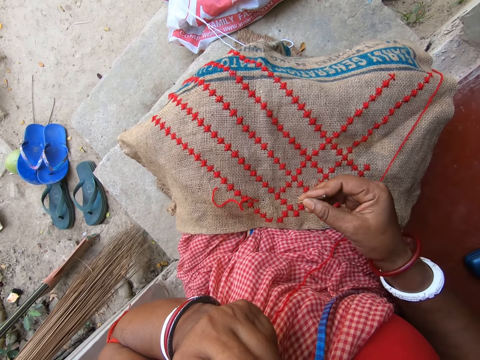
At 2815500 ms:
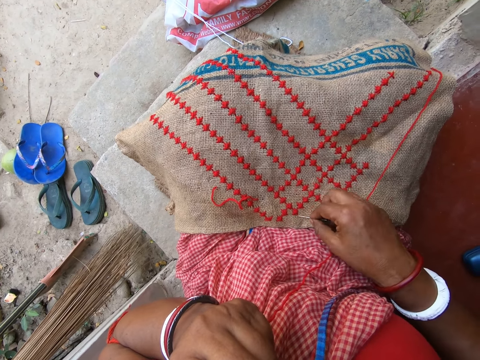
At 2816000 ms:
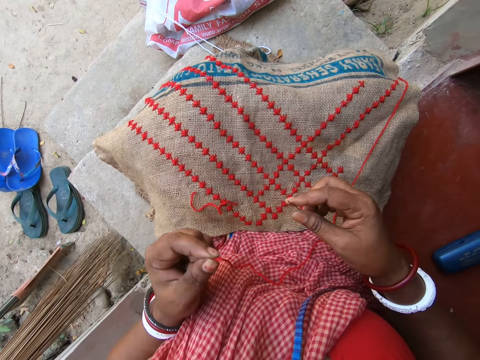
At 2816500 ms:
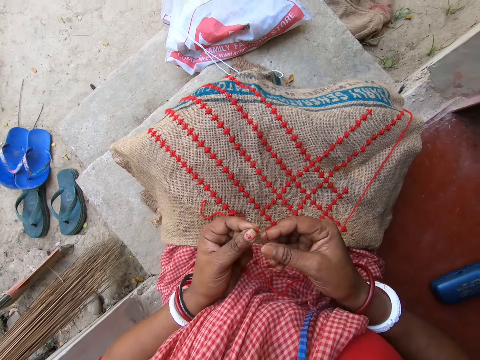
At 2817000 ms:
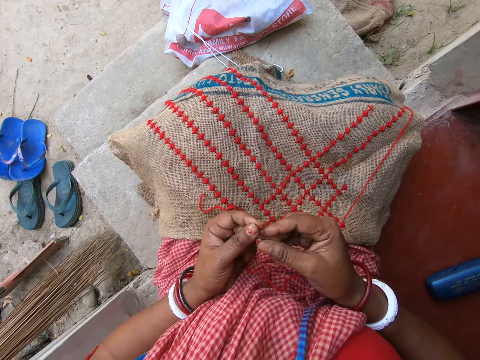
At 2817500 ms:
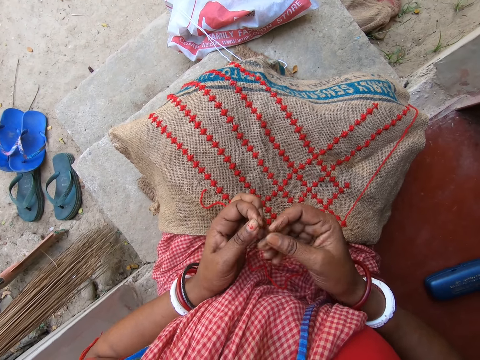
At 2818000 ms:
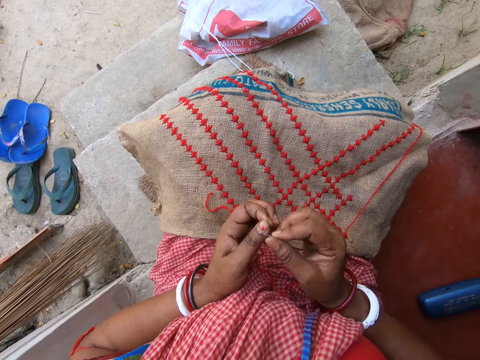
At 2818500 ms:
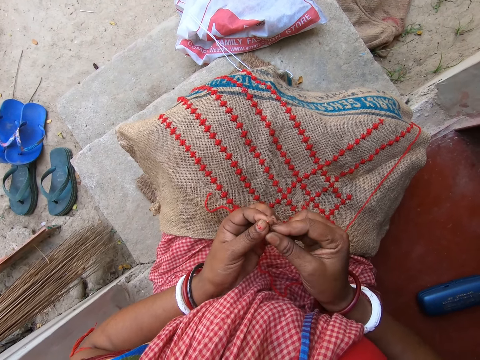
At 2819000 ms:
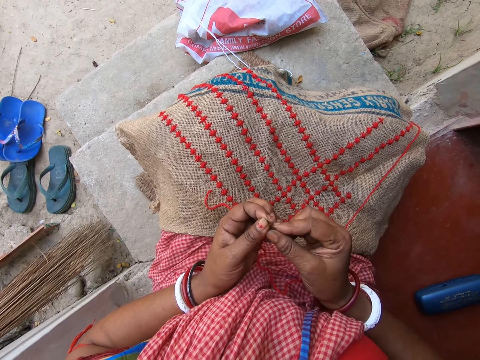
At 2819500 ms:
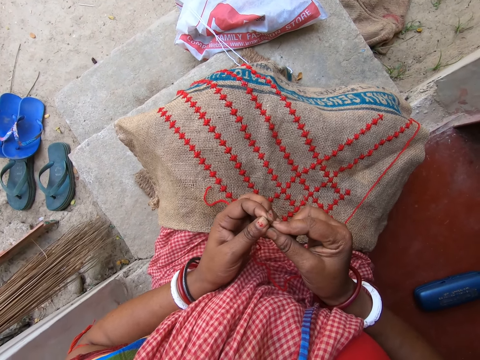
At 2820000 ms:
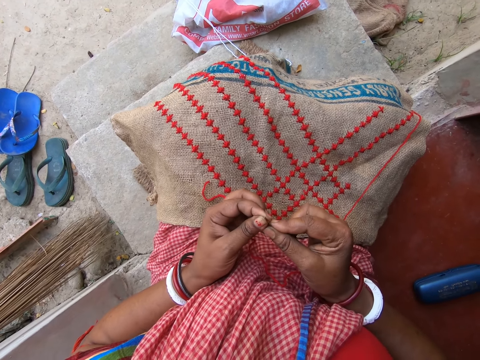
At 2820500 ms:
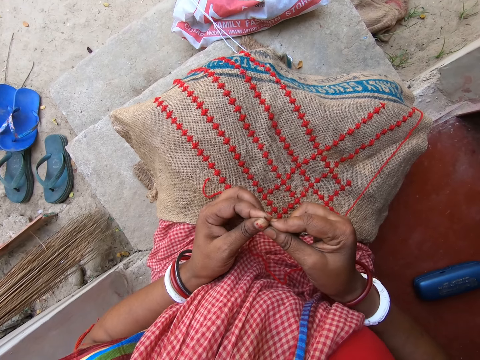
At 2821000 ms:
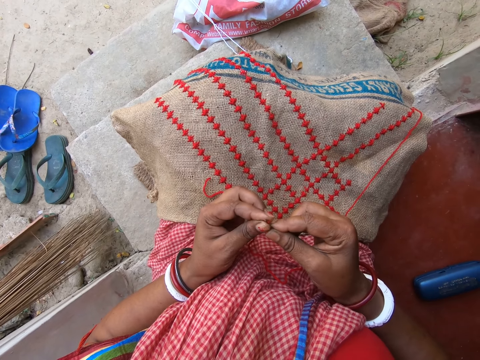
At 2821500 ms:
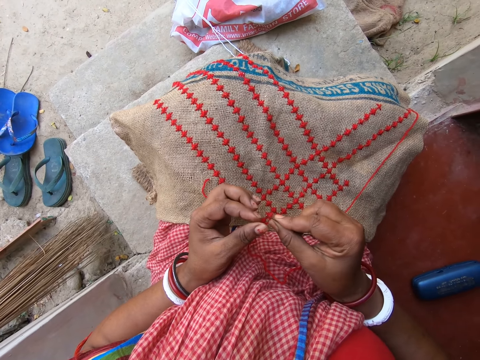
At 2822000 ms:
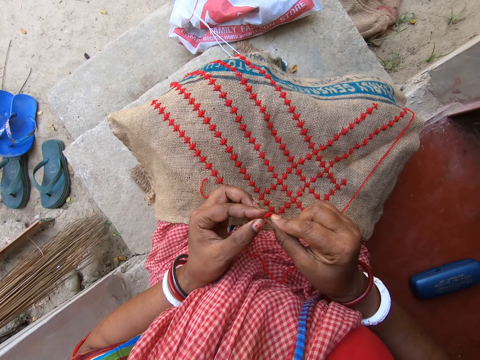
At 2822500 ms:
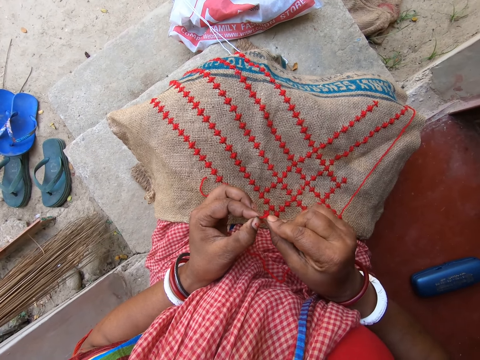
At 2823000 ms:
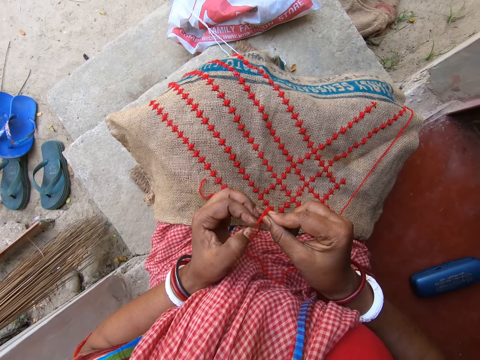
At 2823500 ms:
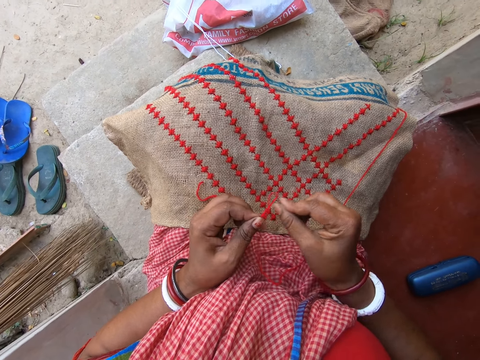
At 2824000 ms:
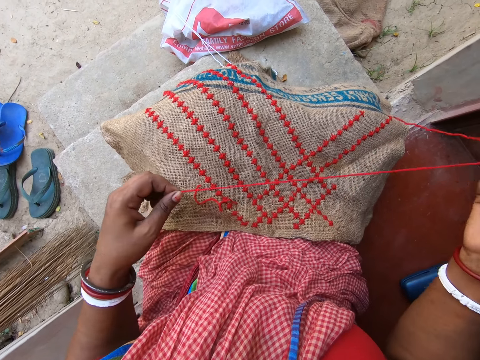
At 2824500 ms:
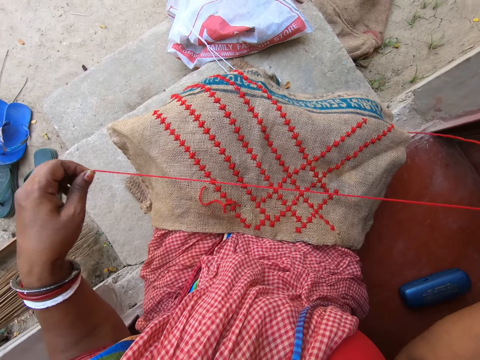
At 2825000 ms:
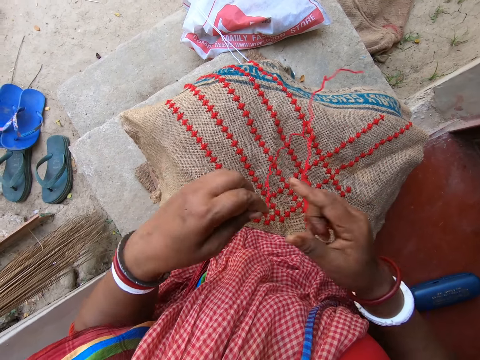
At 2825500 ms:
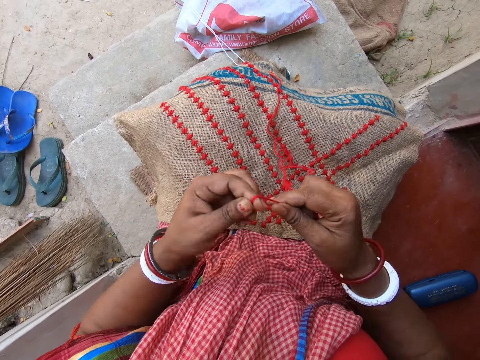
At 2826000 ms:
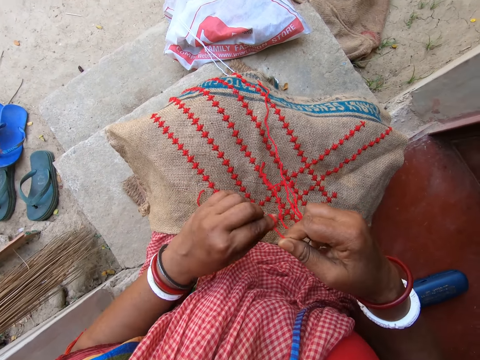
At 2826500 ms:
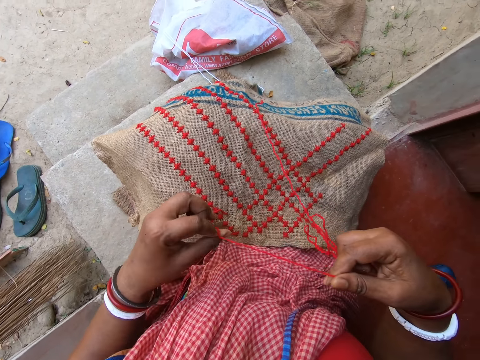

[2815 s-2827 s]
The camera wearer threads the needle in her right hand with the thread in her left hand. She pulls the thread through the needle with her left hand. She knots the thread with both hands.

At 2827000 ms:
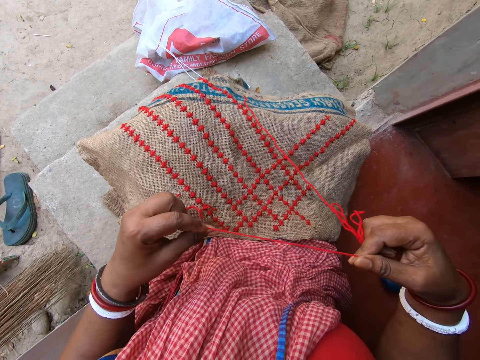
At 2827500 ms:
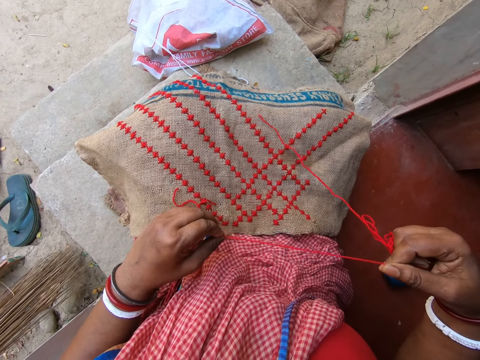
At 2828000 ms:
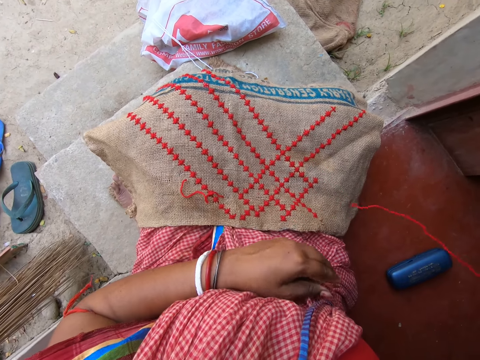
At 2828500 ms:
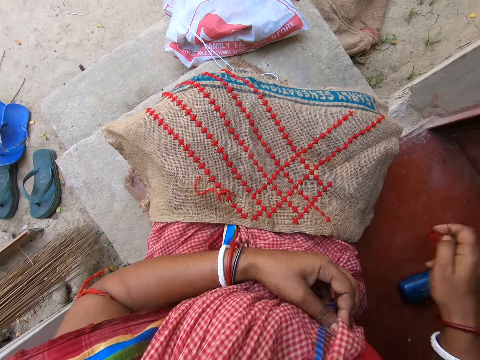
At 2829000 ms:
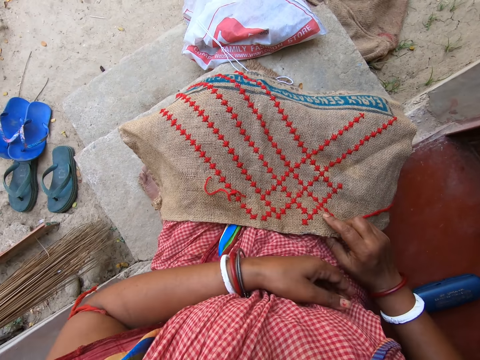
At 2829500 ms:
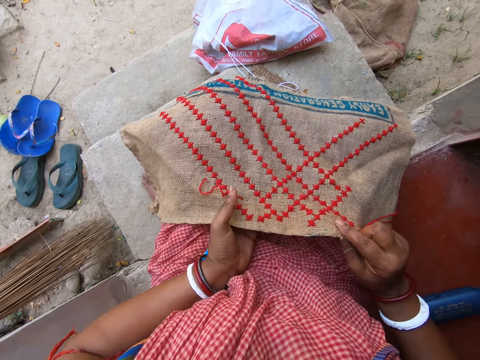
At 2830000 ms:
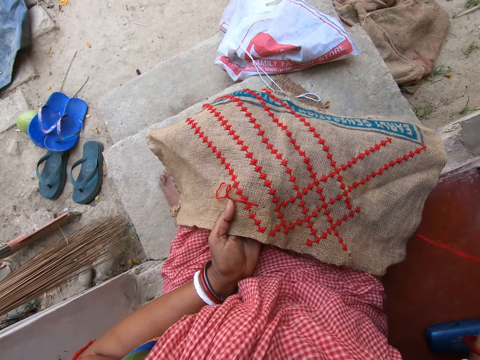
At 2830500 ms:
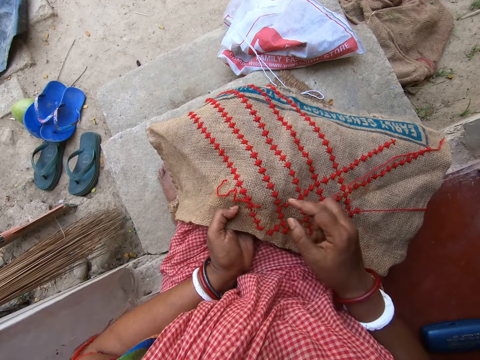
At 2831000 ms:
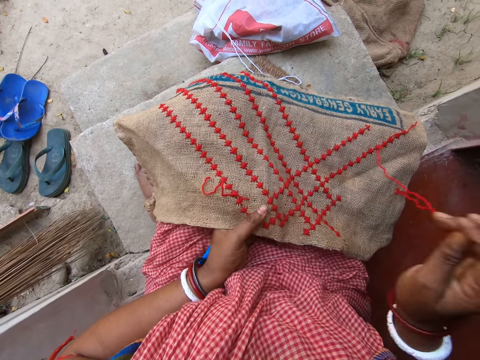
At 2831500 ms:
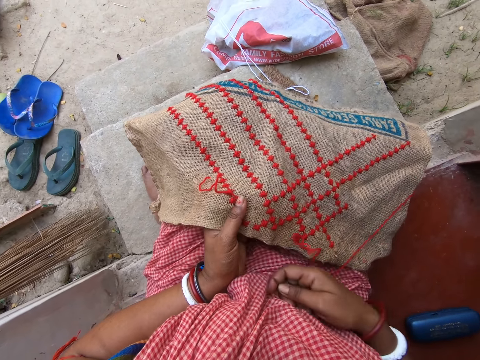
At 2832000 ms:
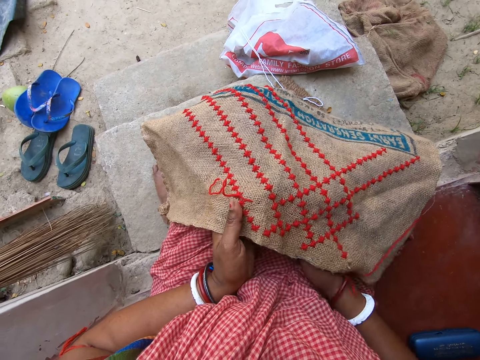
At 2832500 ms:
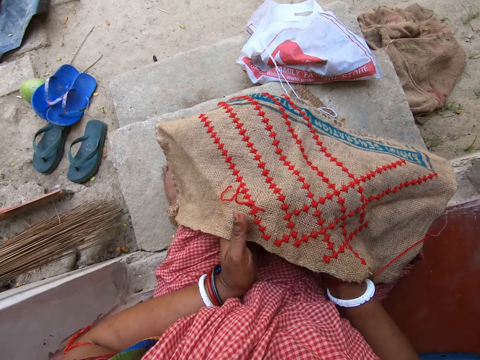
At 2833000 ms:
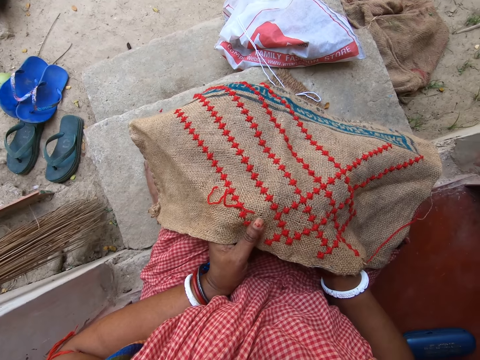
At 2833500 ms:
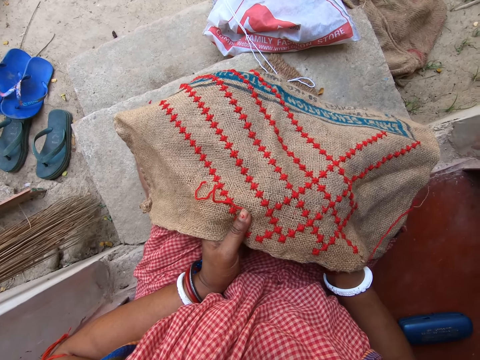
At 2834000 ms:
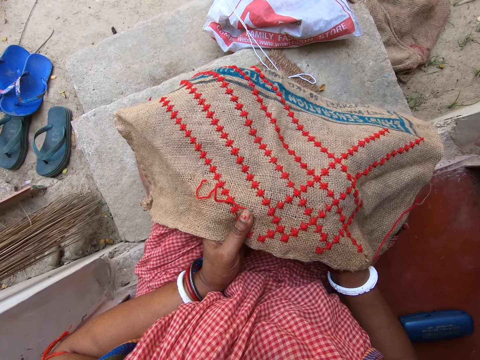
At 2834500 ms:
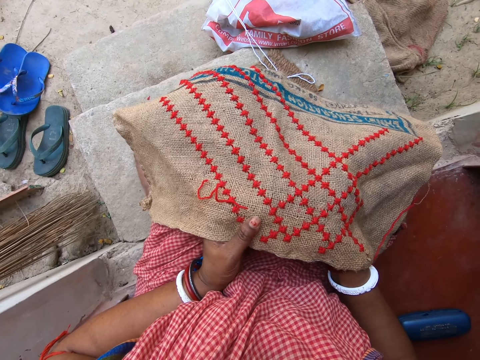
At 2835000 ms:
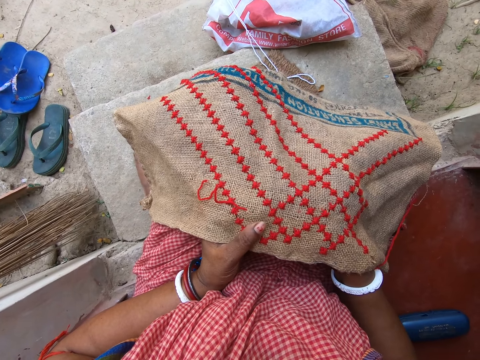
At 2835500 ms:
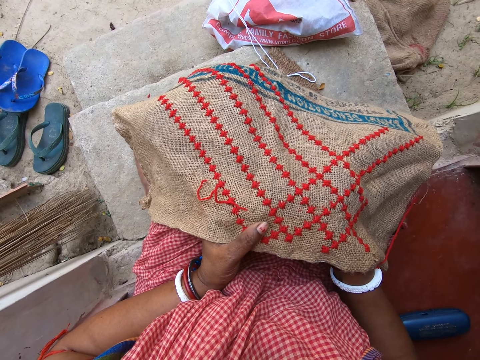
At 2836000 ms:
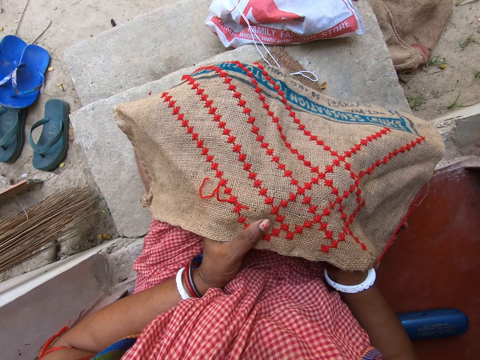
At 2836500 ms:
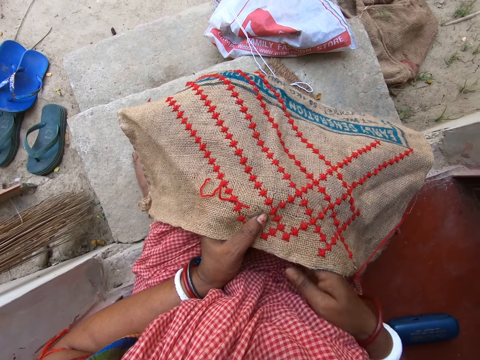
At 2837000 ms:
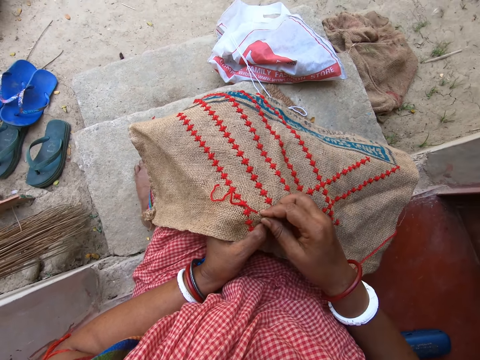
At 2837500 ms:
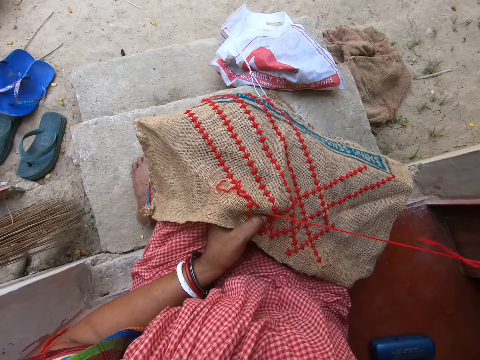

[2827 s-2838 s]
The camera wearer holds the thread with her right hand. She holds the fabric on her lap with her right hand. She holds the fabric on her lap with her left hand. She sews the fabric on her lap with the threaded needle in her right hand.

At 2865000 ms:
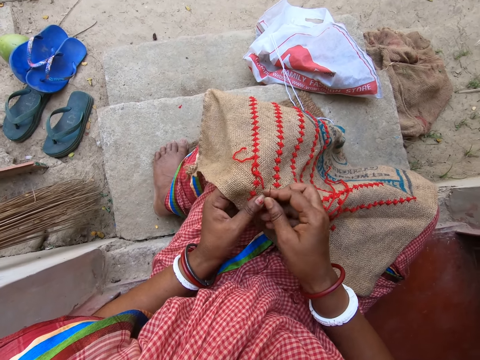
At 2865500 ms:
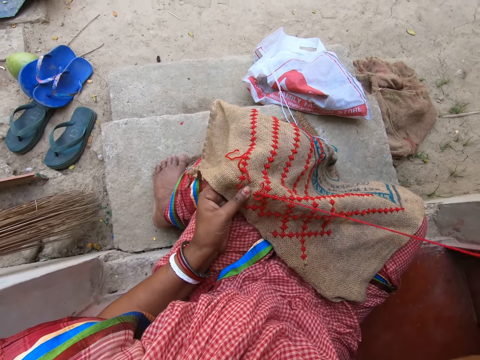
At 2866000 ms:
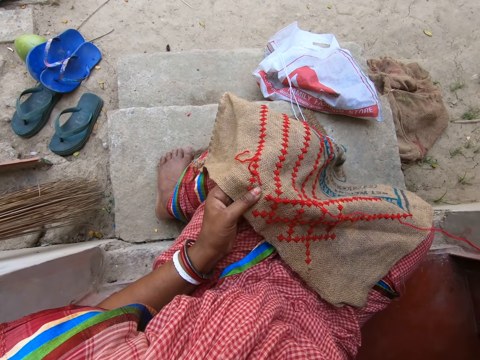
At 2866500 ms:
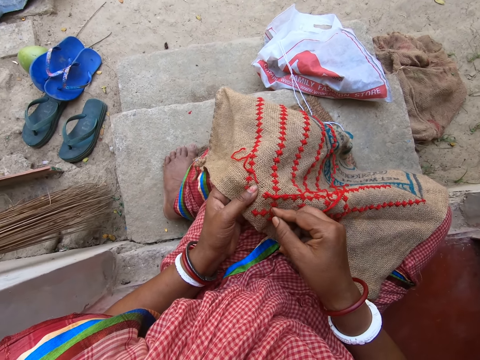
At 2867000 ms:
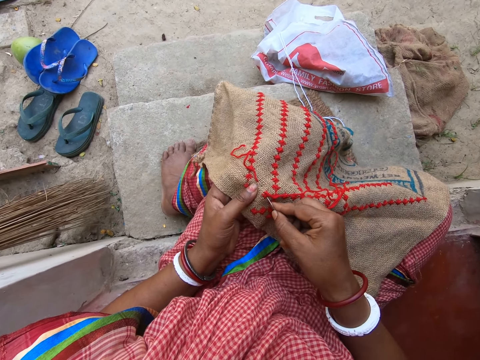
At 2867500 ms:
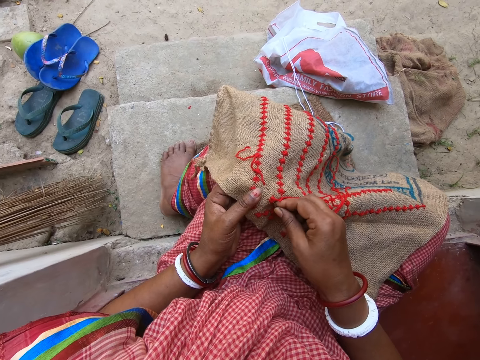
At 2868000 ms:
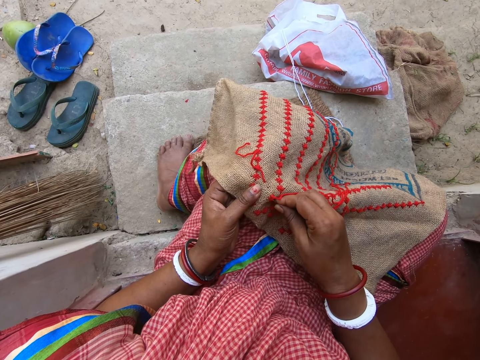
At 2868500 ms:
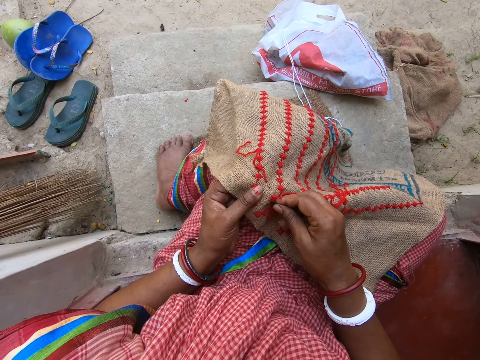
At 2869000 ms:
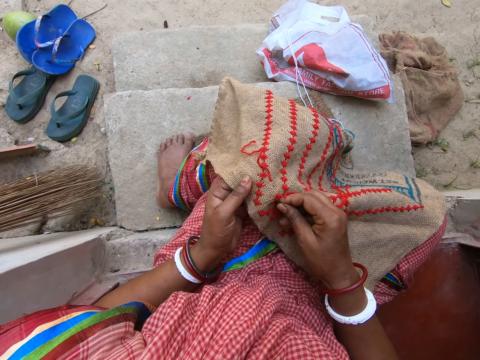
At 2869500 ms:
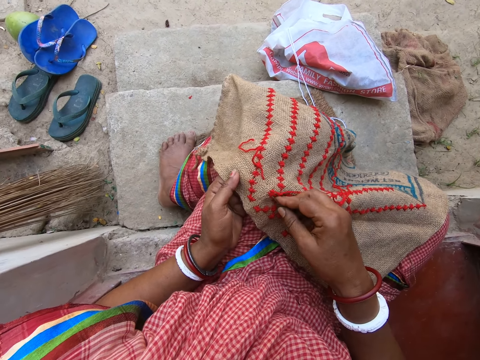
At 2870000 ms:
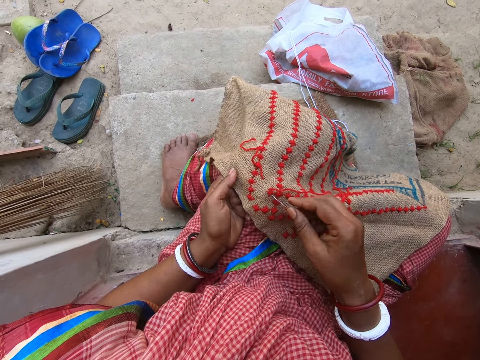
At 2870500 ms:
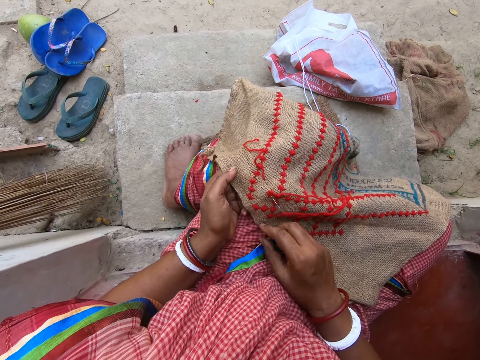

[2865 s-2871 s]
The camera wearer pins the threaded needle to the fabric with her right hand.
